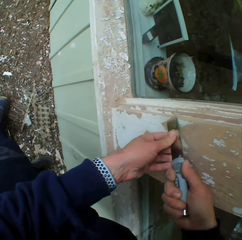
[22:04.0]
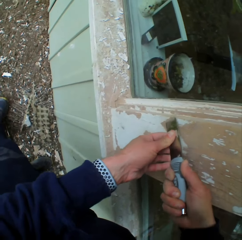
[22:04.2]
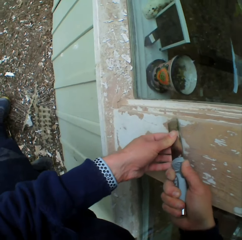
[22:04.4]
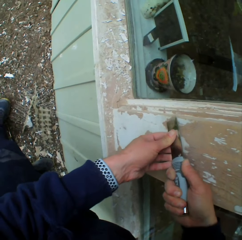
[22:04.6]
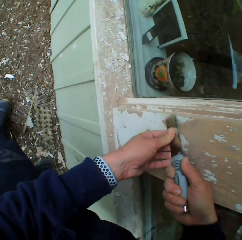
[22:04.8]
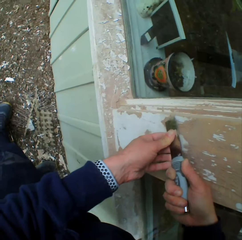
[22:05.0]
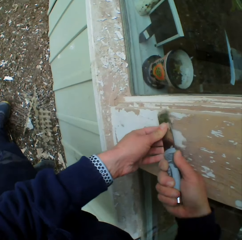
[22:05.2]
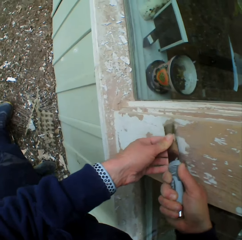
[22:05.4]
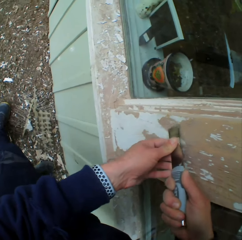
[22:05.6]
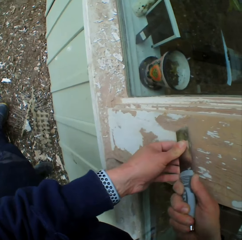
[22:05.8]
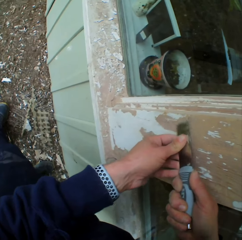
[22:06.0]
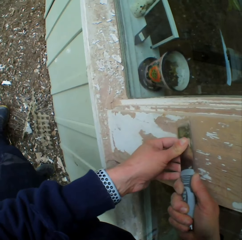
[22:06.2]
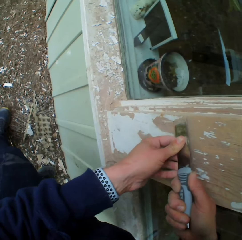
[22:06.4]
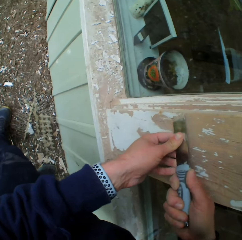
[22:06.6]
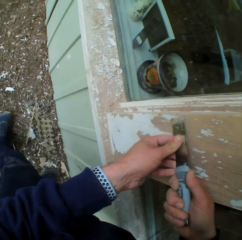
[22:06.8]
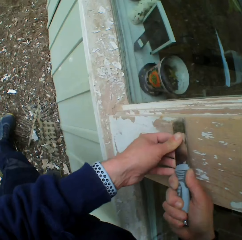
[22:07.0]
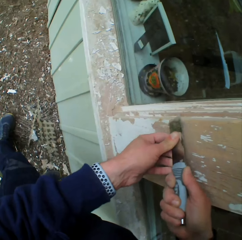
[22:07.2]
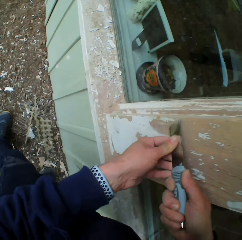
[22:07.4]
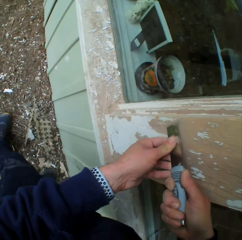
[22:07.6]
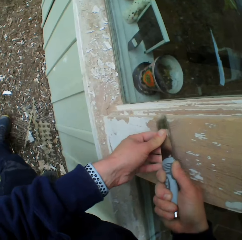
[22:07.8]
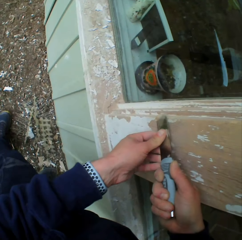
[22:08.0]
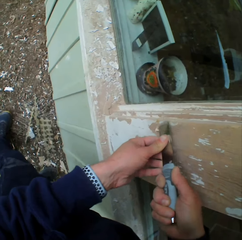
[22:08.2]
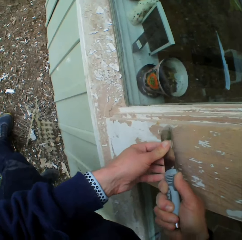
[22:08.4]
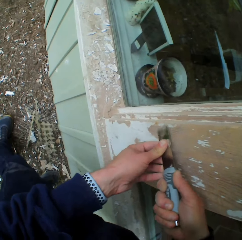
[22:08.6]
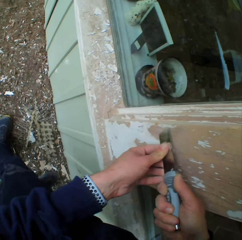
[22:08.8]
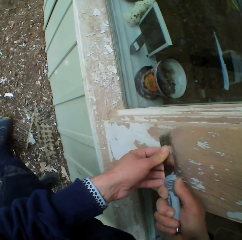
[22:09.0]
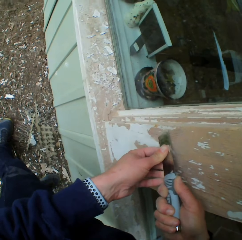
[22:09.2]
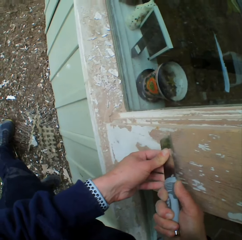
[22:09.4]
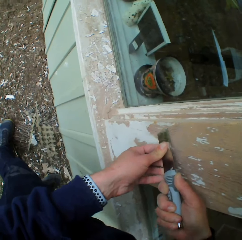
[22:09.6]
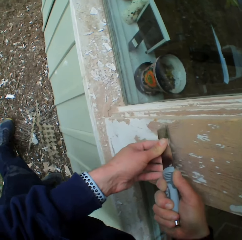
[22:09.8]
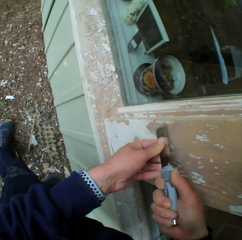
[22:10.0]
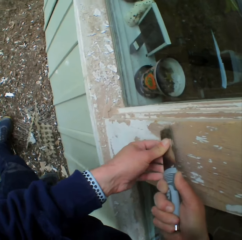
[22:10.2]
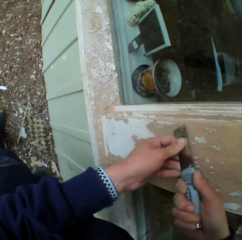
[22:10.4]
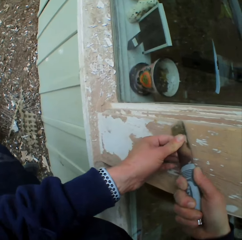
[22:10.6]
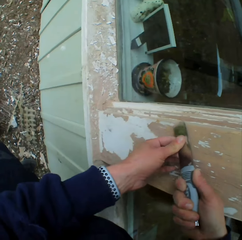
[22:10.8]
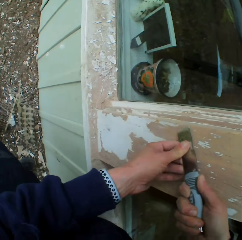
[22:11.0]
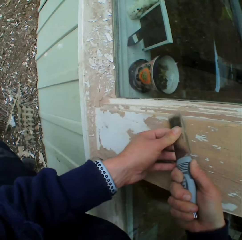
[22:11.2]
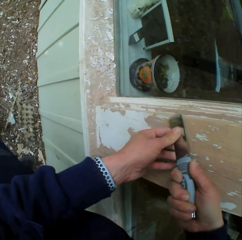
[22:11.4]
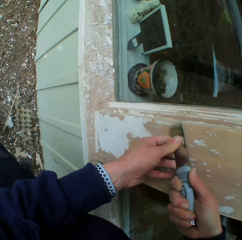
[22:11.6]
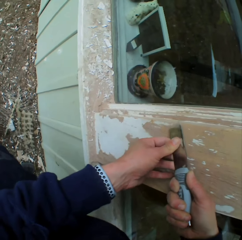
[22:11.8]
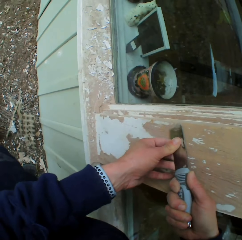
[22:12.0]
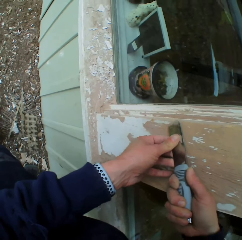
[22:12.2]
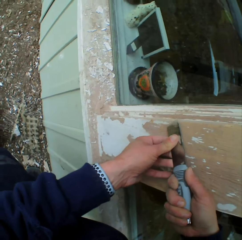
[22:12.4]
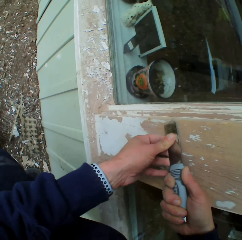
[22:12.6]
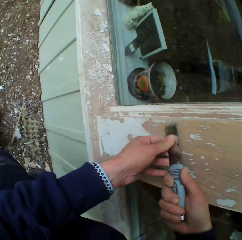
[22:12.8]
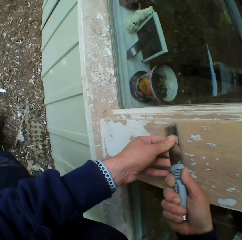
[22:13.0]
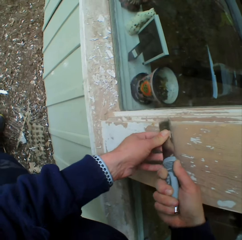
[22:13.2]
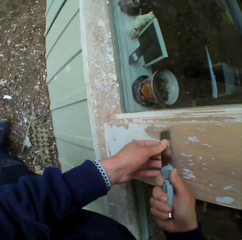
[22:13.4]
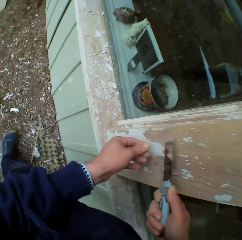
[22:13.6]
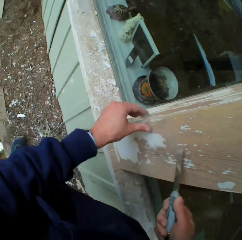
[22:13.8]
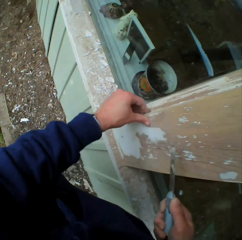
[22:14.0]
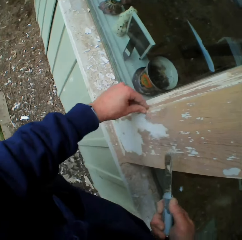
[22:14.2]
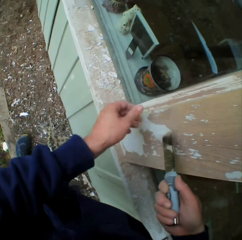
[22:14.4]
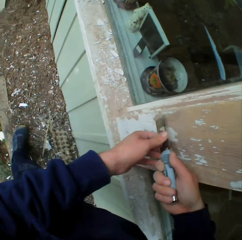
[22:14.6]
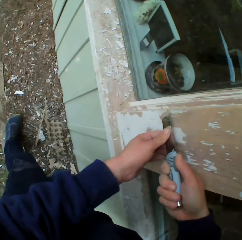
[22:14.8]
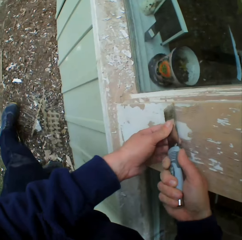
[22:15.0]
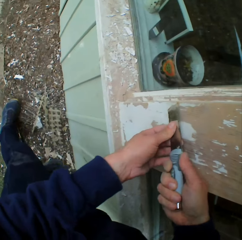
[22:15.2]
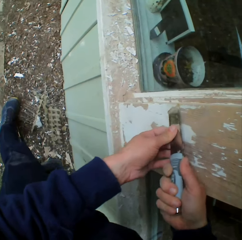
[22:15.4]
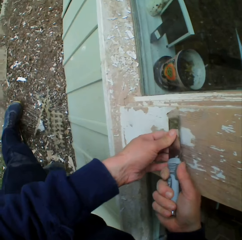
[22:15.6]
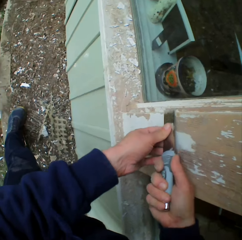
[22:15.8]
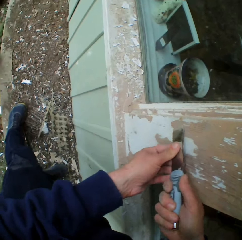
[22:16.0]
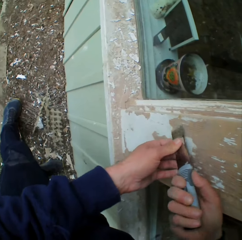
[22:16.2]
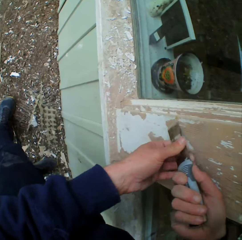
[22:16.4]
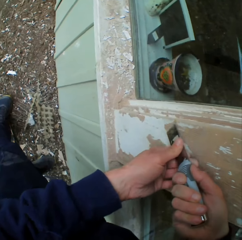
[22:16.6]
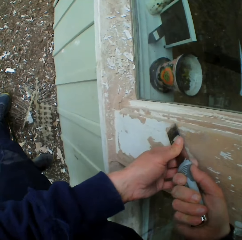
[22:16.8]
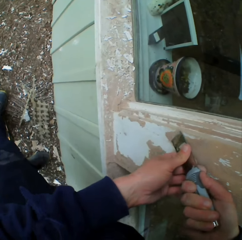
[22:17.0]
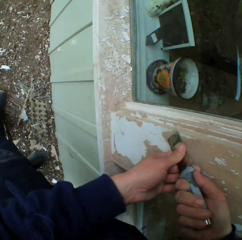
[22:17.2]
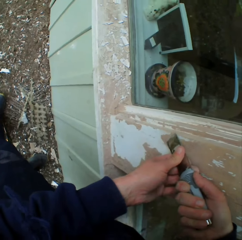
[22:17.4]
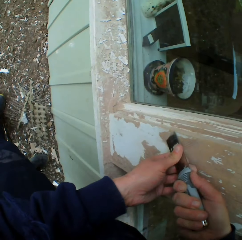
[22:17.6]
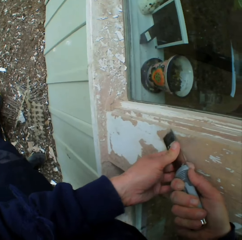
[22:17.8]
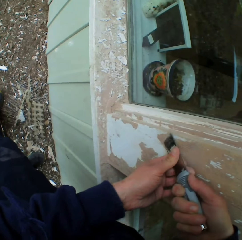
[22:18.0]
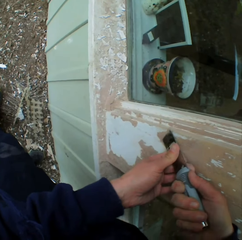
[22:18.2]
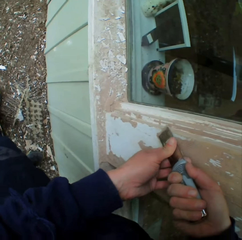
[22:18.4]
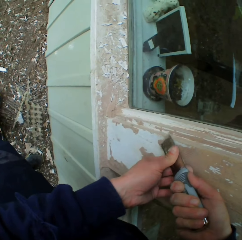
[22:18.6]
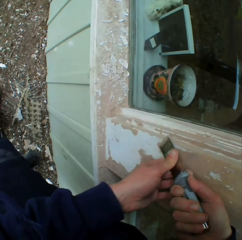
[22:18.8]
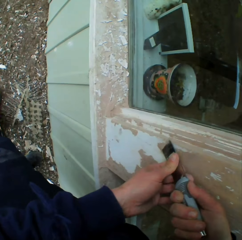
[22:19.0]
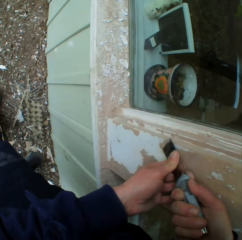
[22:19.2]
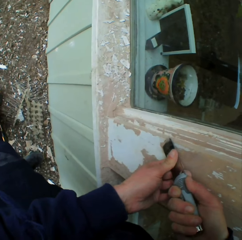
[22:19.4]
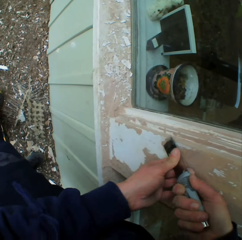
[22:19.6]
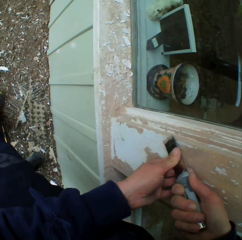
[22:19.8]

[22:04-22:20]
The camera wearer removes paint on the window frame with the left hand. They remove paint from the window frame with a scraper.

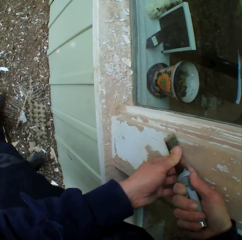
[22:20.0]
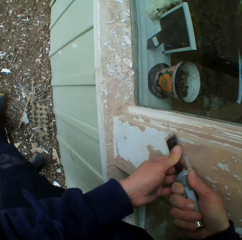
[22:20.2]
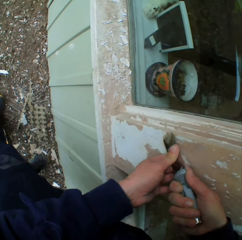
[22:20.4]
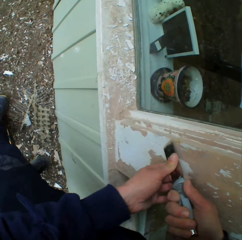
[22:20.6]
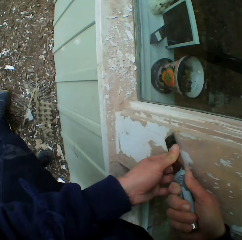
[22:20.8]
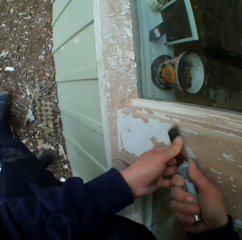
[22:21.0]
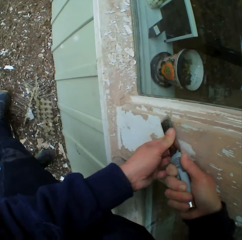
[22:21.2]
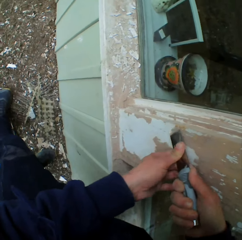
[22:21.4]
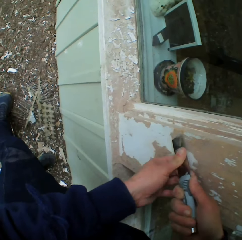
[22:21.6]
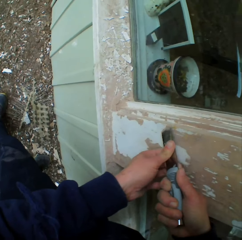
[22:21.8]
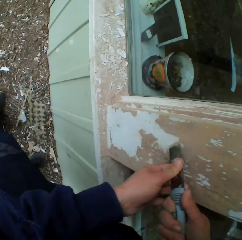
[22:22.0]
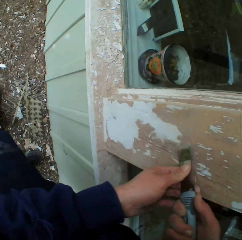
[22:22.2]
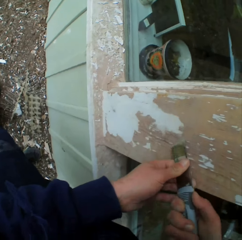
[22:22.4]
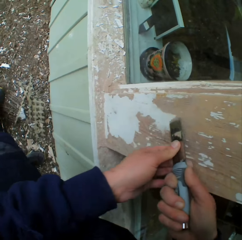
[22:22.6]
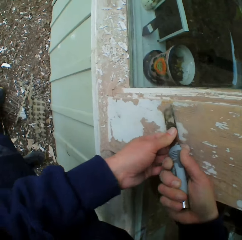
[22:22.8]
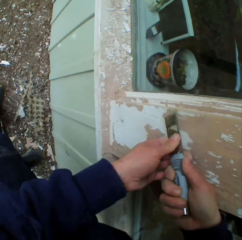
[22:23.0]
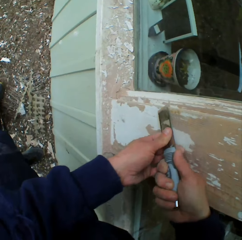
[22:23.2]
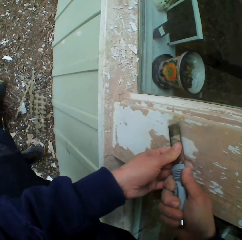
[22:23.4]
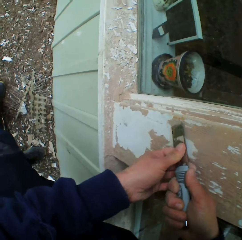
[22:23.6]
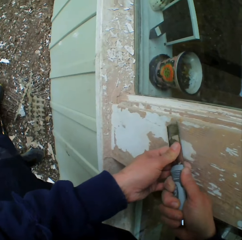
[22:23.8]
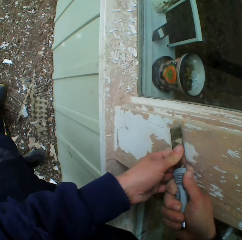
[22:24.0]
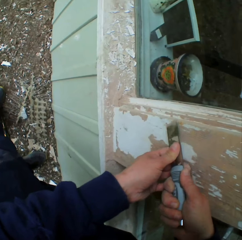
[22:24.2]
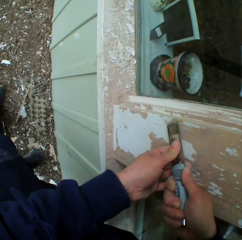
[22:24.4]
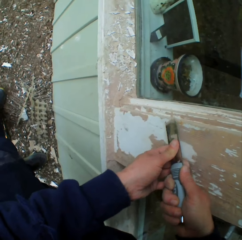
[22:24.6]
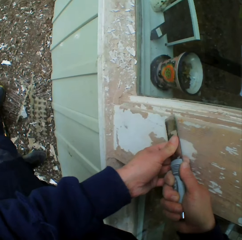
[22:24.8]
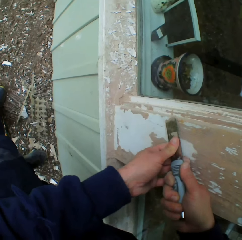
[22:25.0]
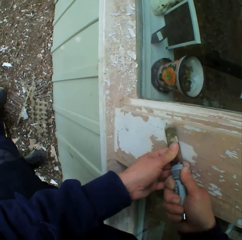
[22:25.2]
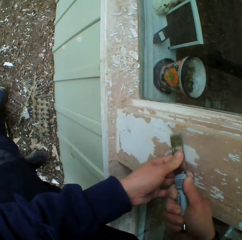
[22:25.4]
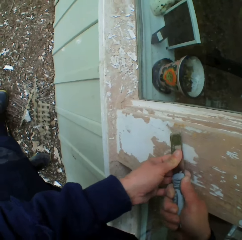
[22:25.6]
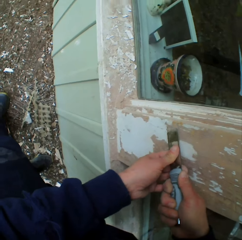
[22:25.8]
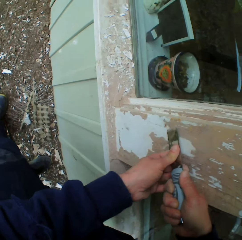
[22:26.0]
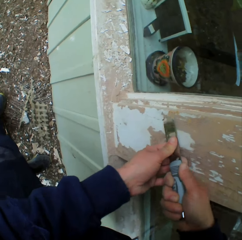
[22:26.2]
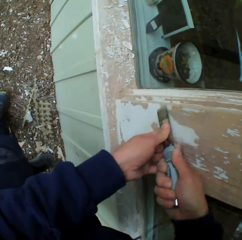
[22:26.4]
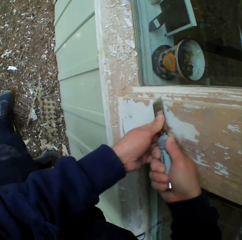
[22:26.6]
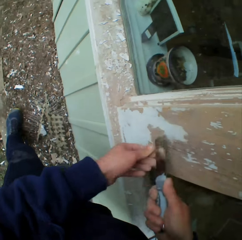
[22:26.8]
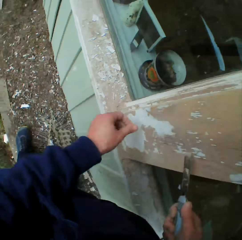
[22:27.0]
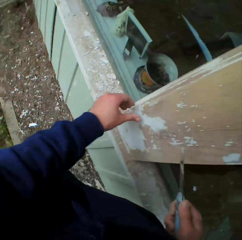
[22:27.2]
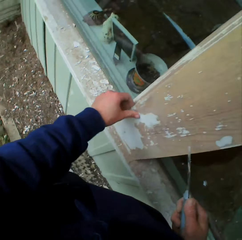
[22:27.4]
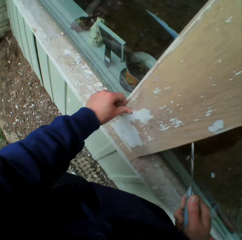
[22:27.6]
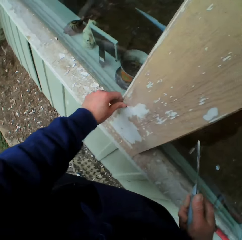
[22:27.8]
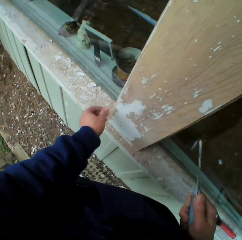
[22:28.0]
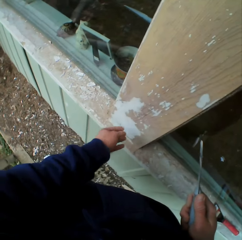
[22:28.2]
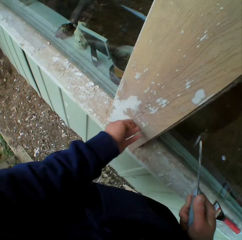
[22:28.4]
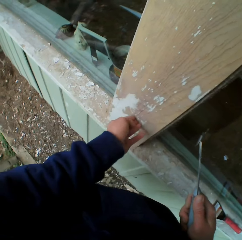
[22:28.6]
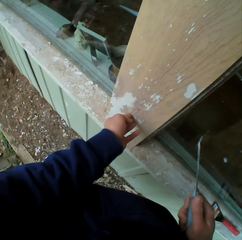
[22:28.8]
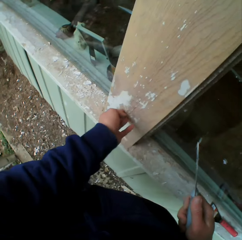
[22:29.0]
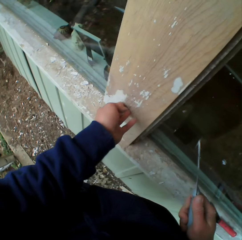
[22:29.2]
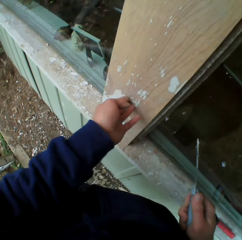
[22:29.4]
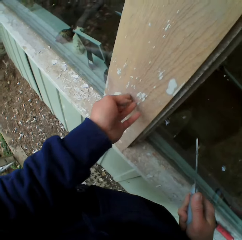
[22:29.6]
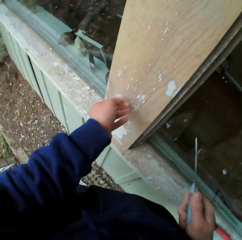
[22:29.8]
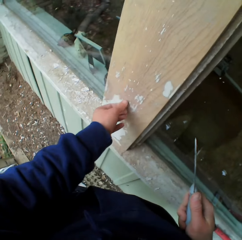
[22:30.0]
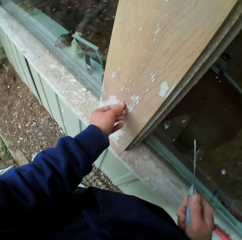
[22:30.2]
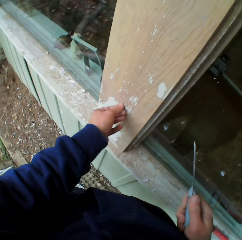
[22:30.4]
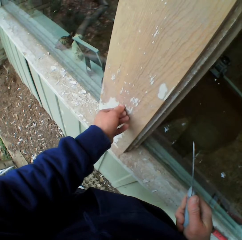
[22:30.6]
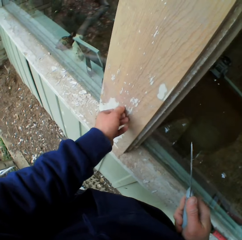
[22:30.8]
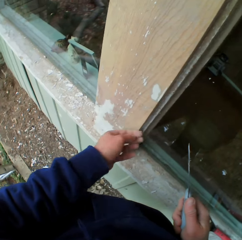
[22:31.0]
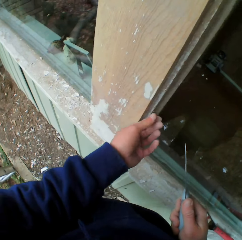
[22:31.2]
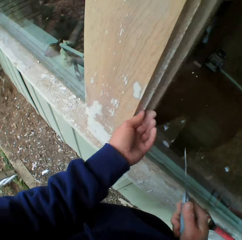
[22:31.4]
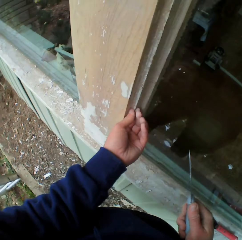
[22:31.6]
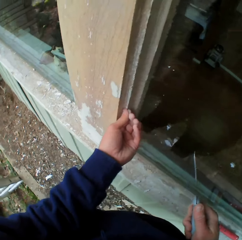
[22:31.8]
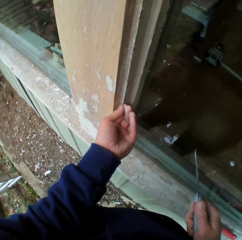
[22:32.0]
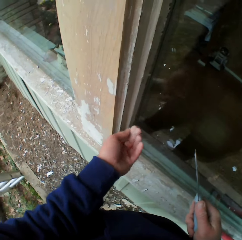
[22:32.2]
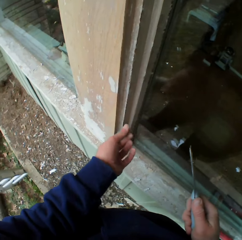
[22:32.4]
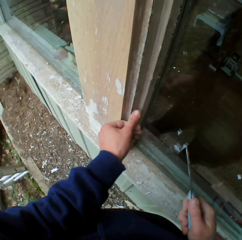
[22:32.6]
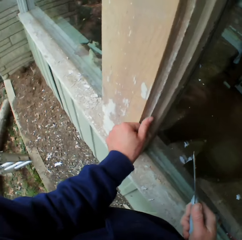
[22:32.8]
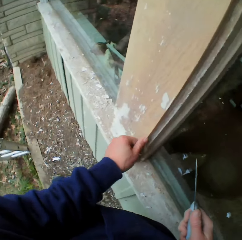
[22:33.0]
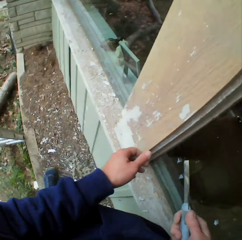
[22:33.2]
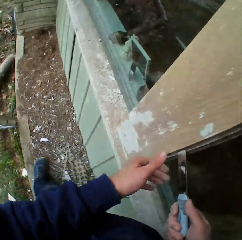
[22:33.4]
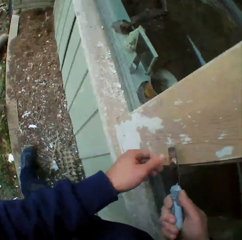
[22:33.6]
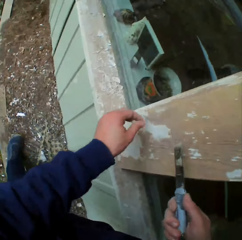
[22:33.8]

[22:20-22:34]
The camera wearer touches the wall with his fingers. He removes paint on the window frame with the left hand.
